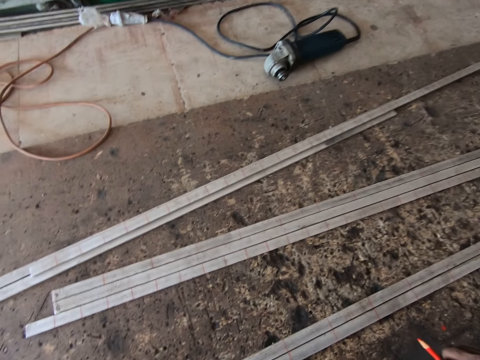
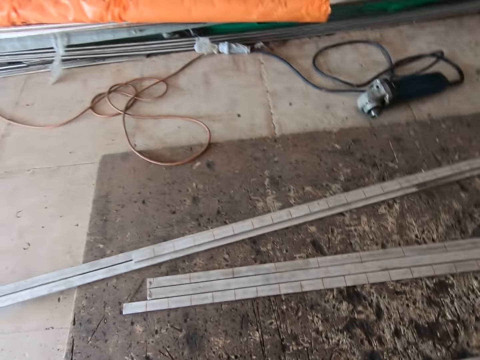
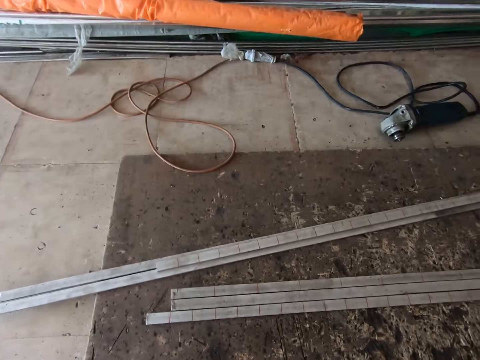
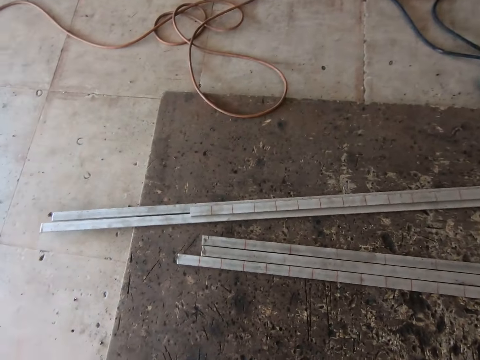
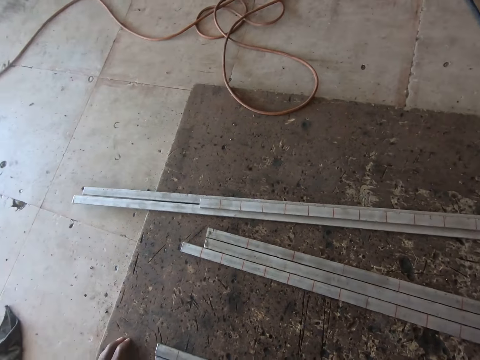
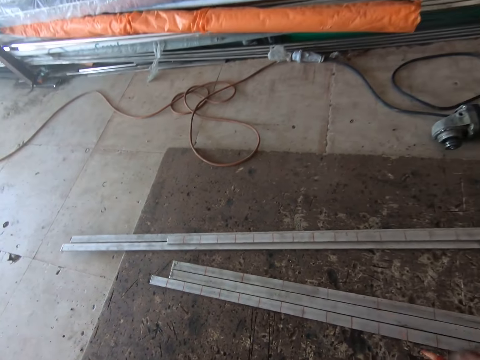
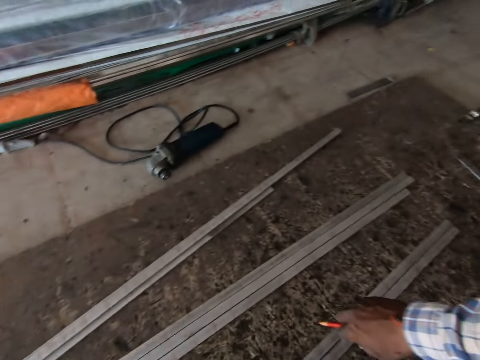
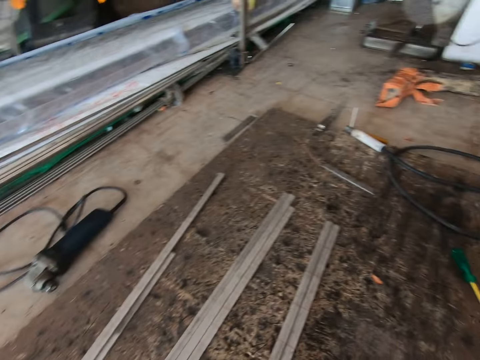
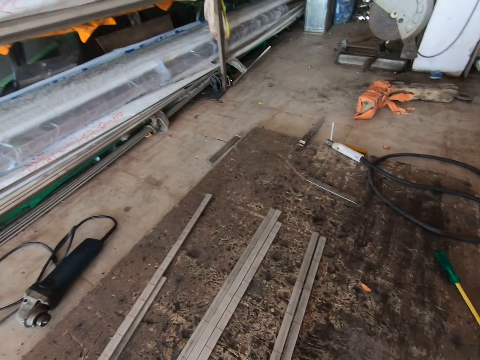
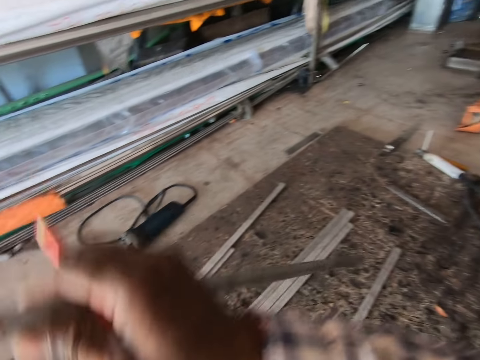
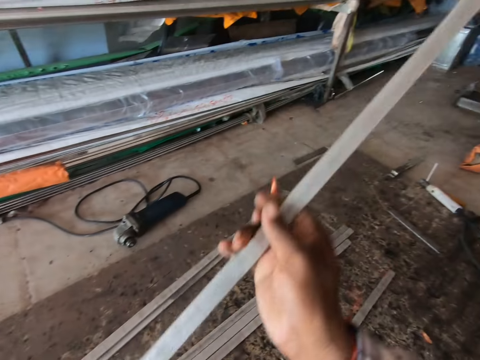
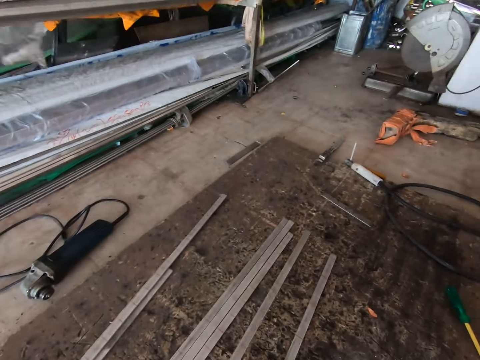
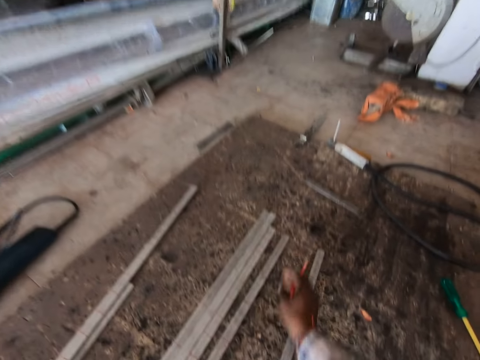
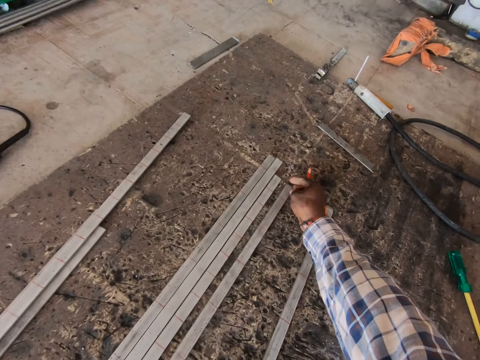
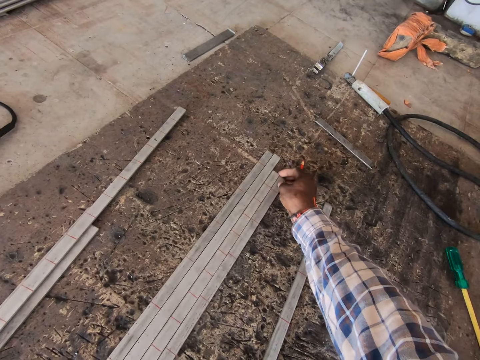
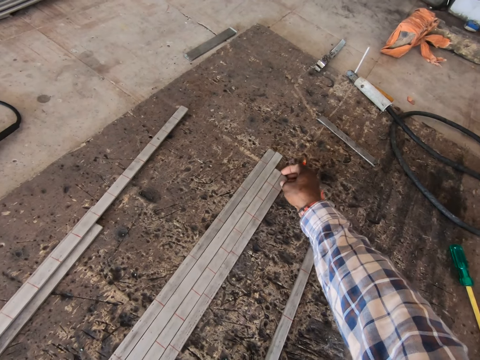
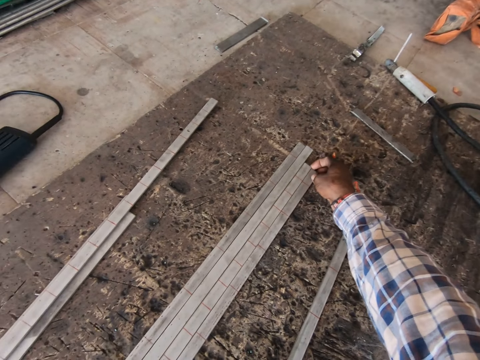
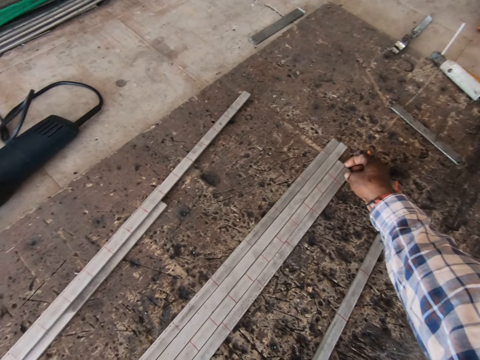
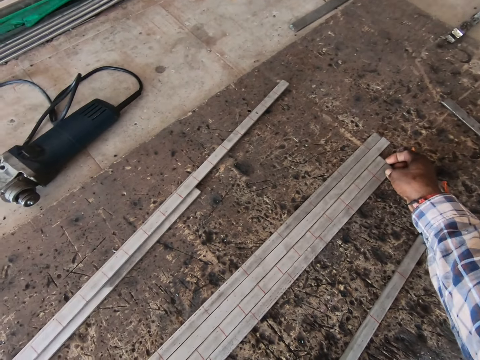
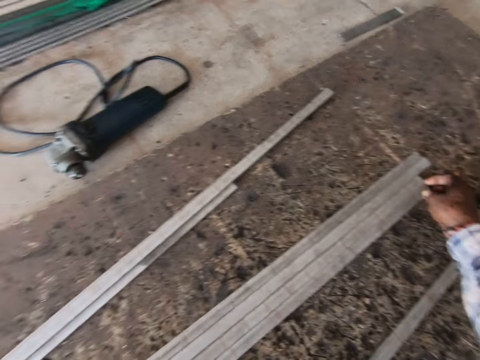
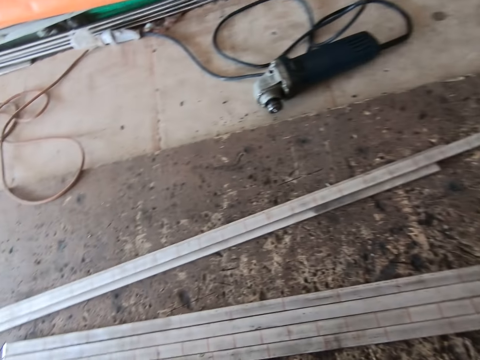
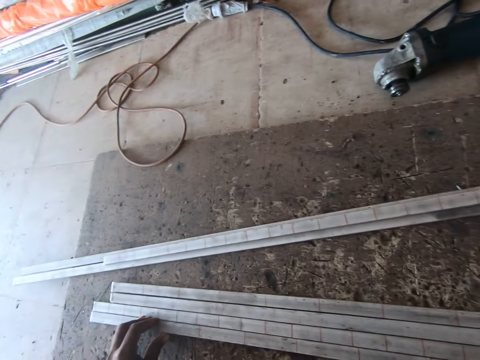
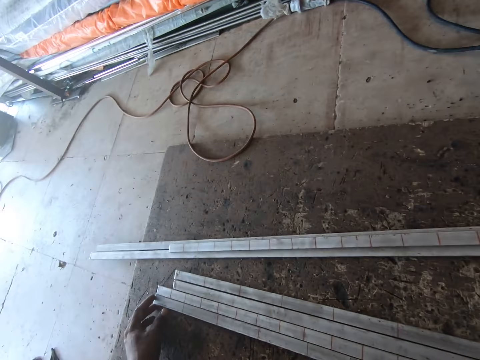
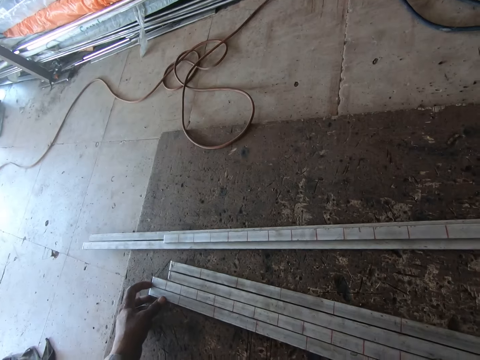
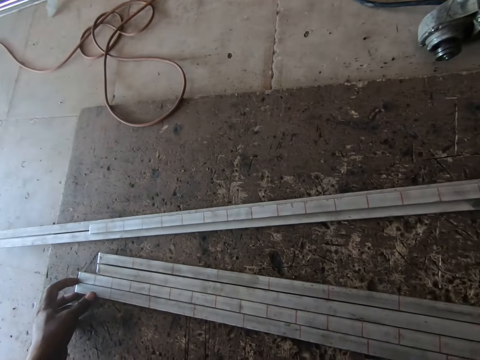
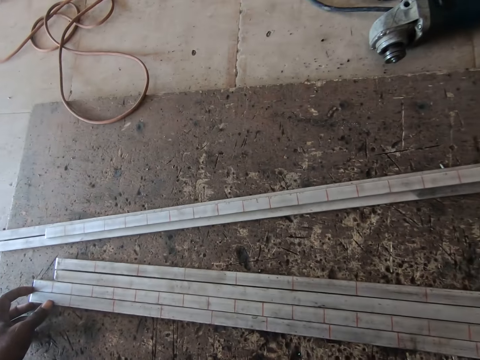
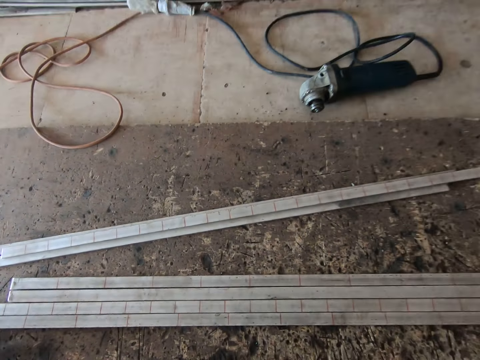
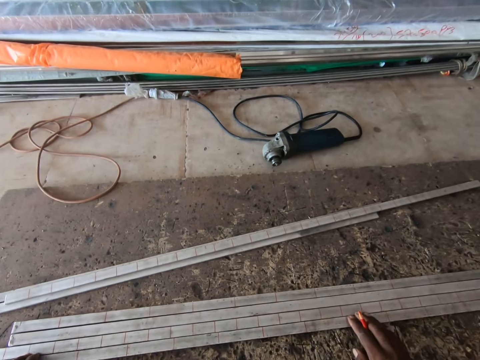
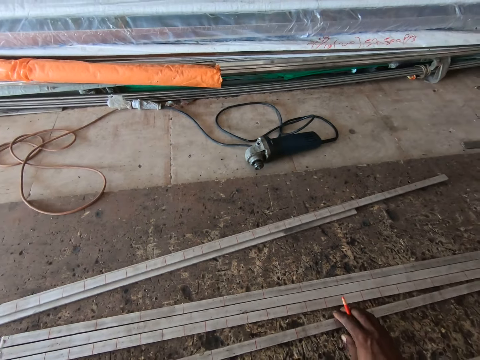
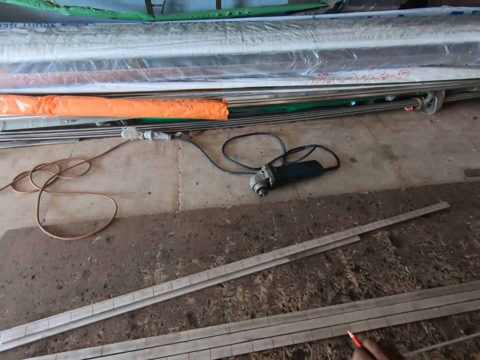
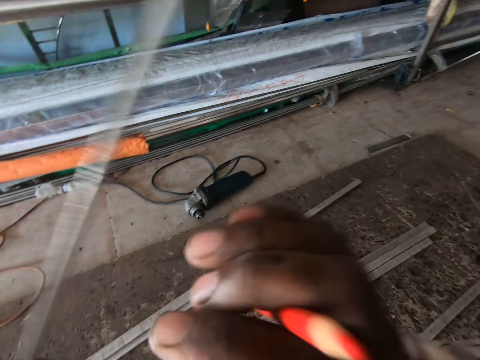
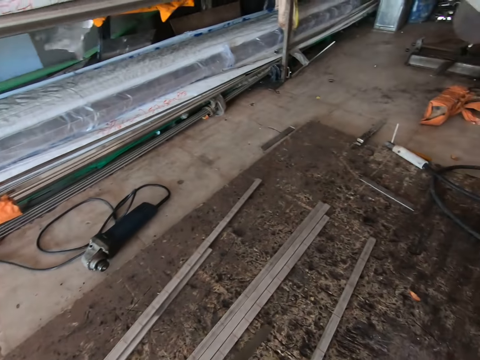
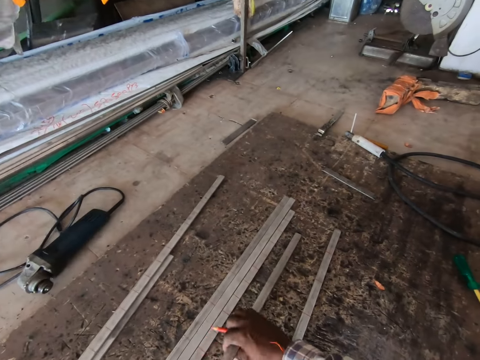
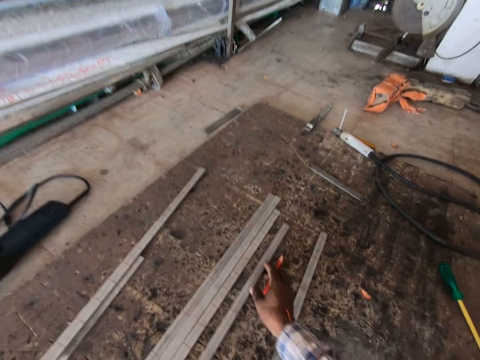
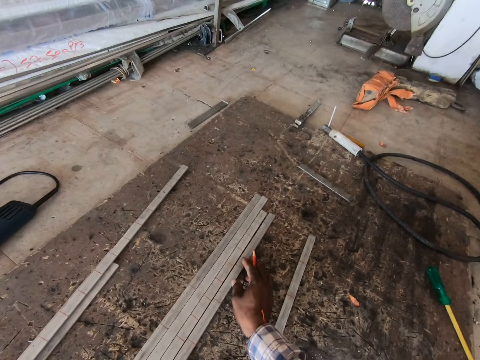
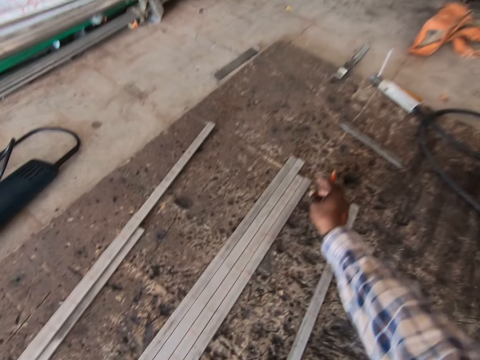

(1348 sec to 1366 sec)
The camera wearer moves the metal rod on the floor with his right hand. He picks the metal rod with his right hand. He adjusts the metal rod with his right hand. He moves the metal rod on the floor with both hands.

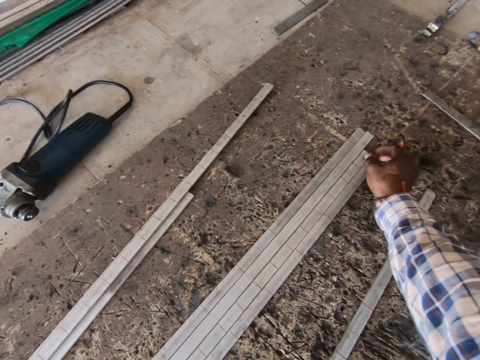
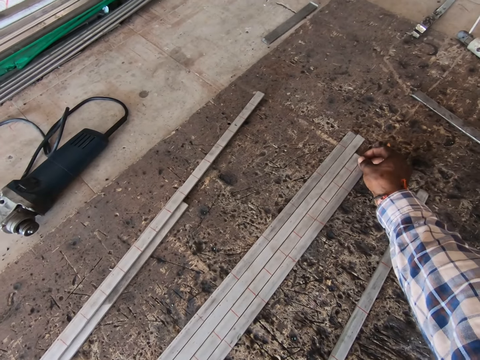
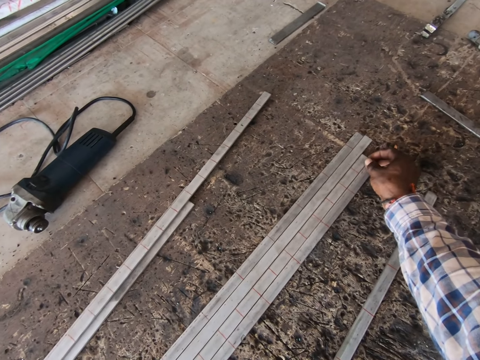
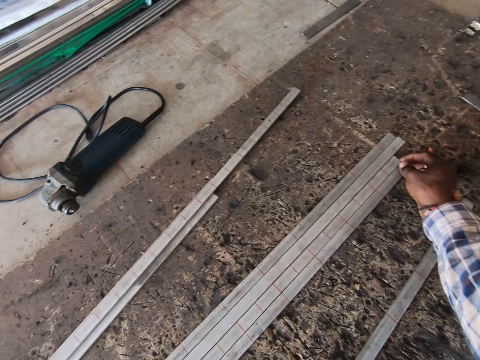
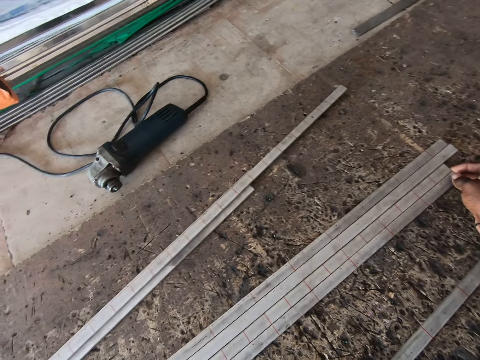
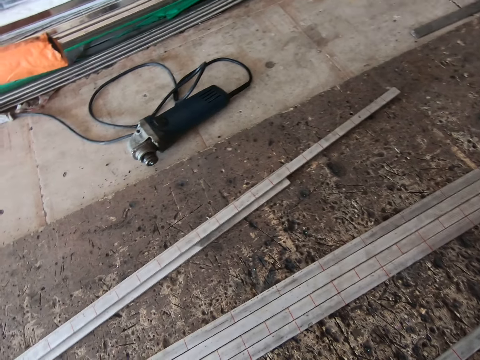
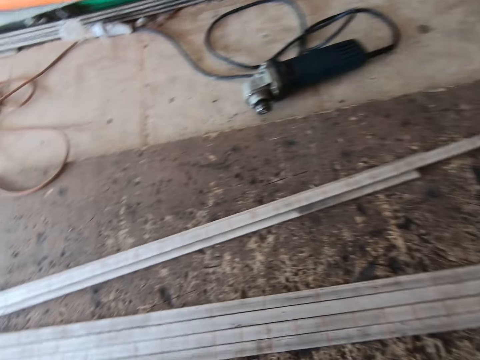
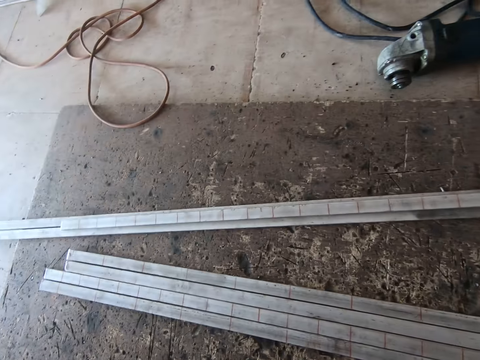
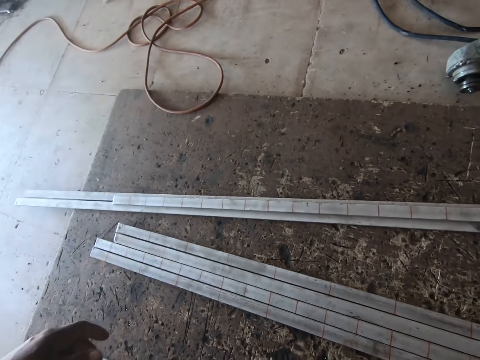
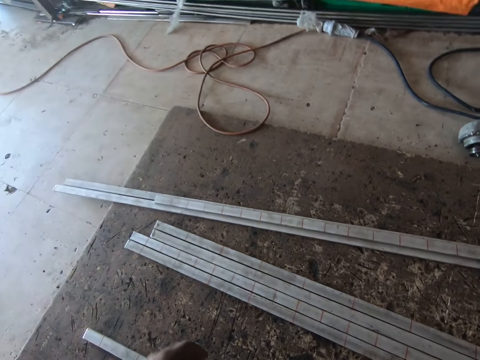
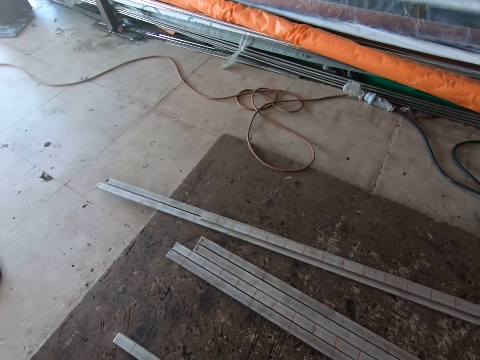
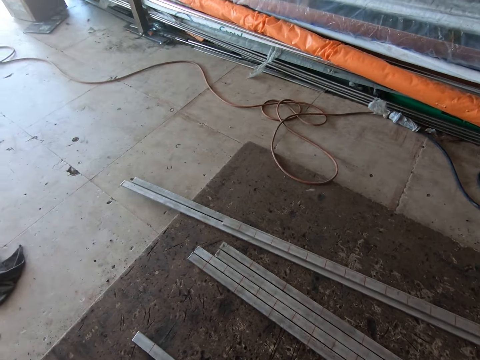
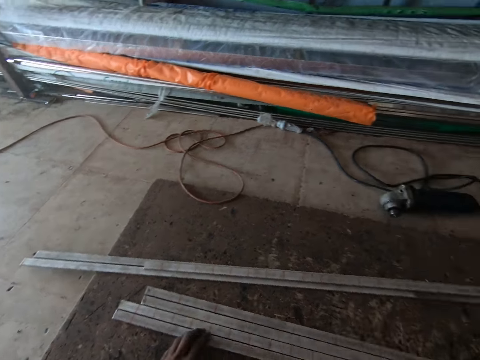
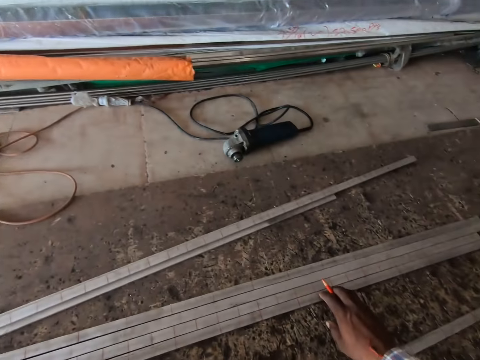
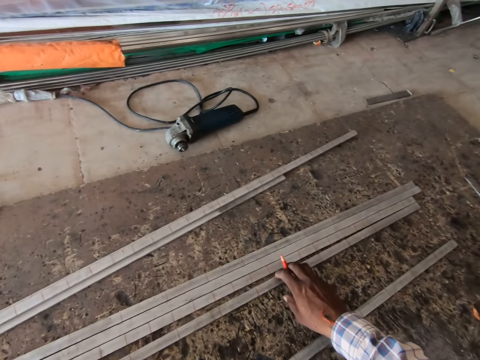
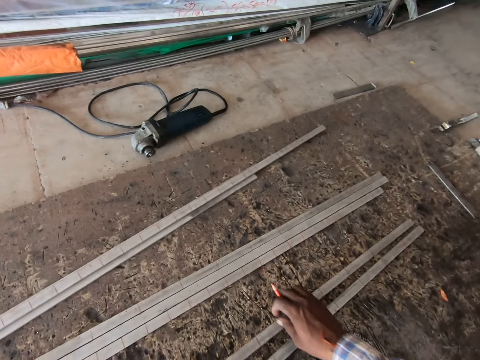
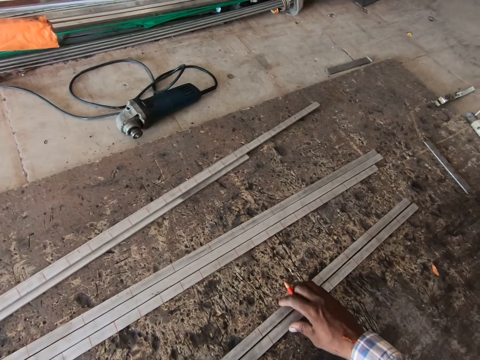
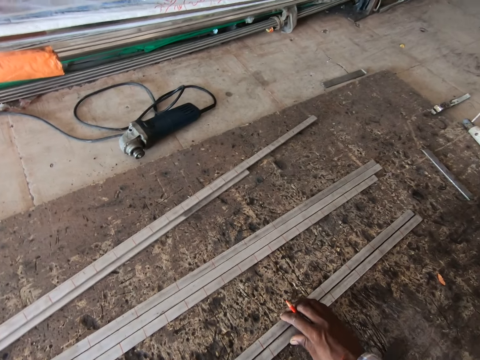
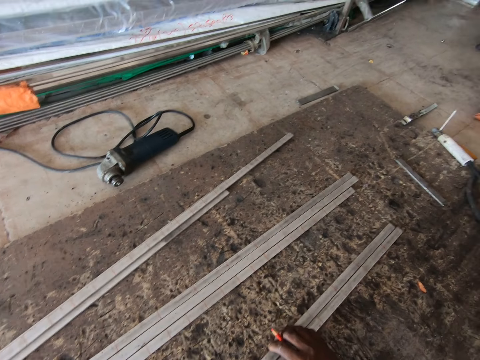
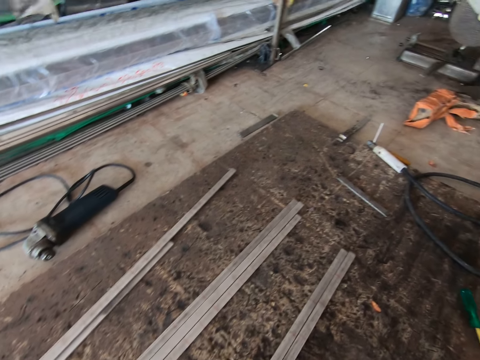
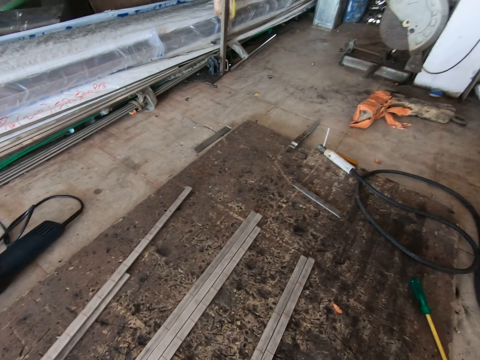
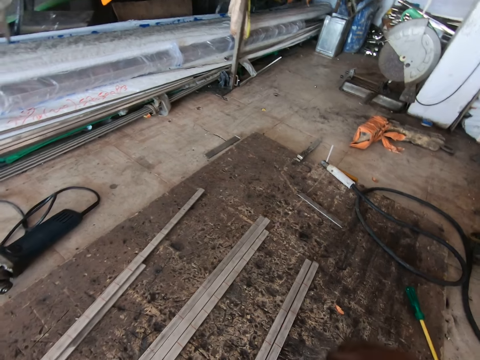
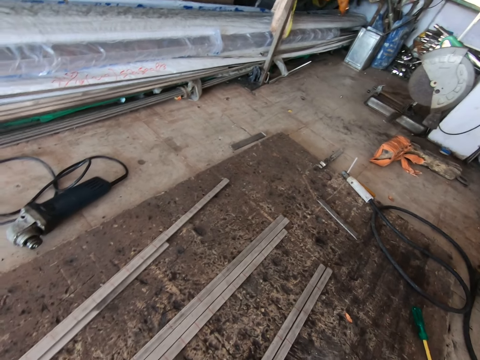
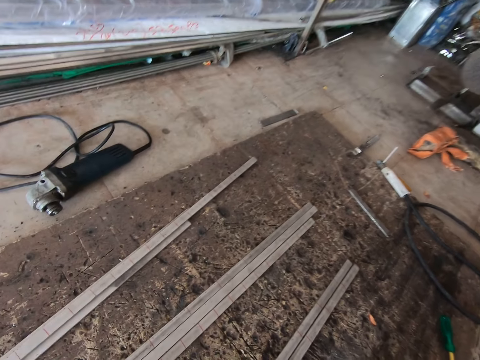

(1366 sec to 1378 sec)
The camera wearer adjusts the metal bar on the ground with his hands. He moves the metal bars. He pulls the metal bar to a metal bar on the ground with his hands. He adjusts the metal bars on the ground with his hands.
